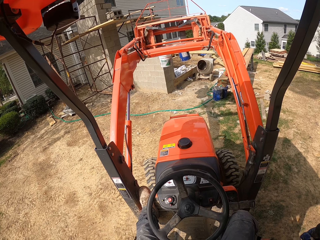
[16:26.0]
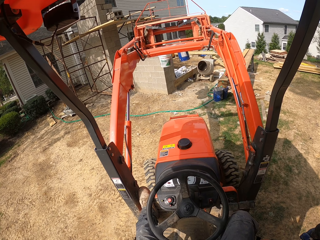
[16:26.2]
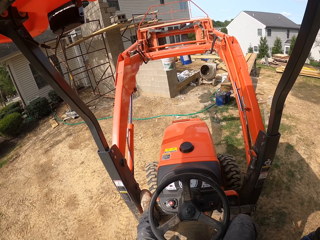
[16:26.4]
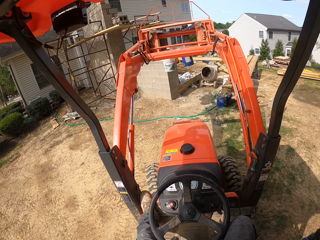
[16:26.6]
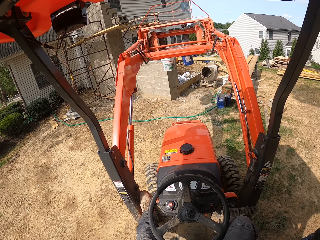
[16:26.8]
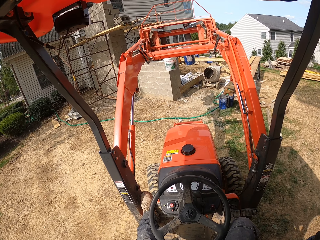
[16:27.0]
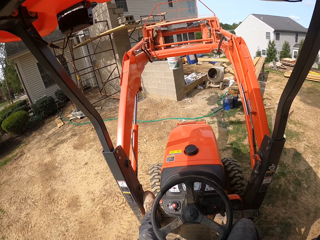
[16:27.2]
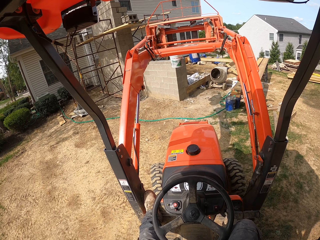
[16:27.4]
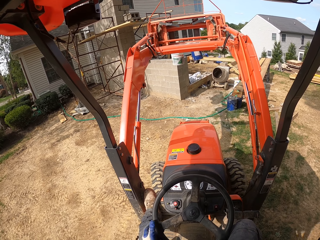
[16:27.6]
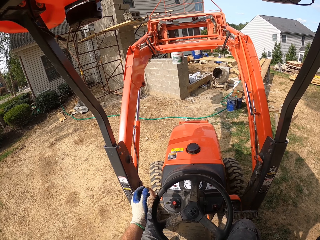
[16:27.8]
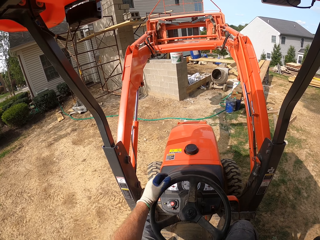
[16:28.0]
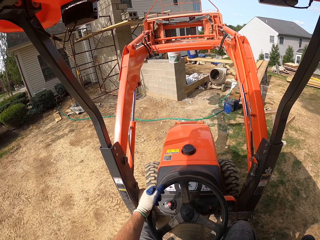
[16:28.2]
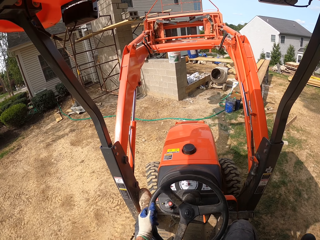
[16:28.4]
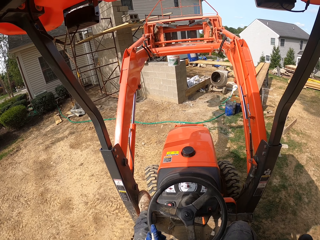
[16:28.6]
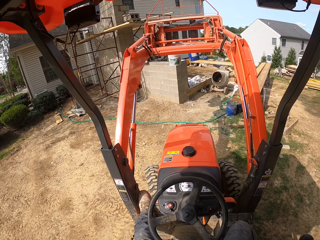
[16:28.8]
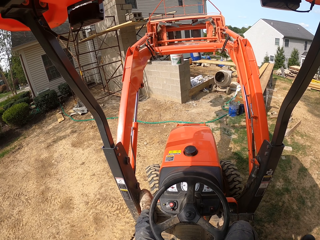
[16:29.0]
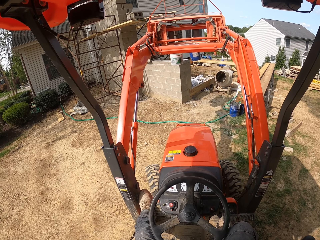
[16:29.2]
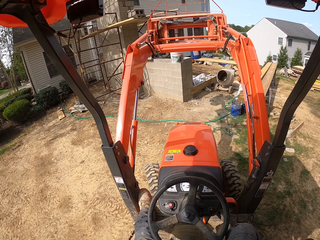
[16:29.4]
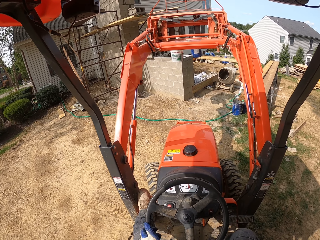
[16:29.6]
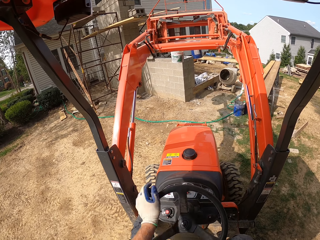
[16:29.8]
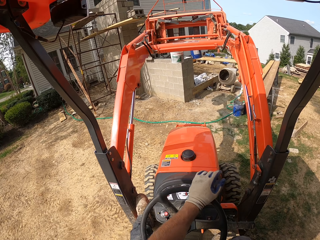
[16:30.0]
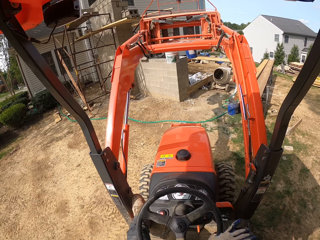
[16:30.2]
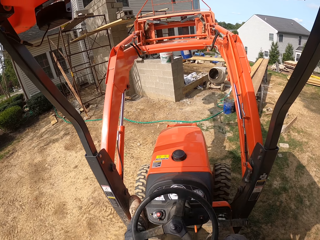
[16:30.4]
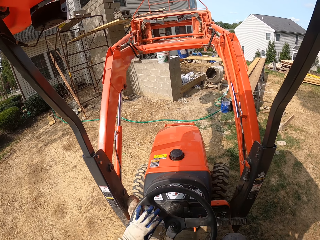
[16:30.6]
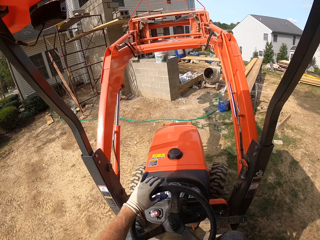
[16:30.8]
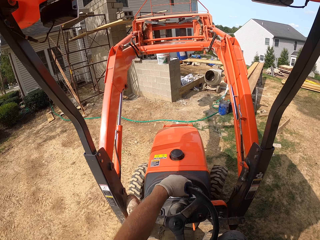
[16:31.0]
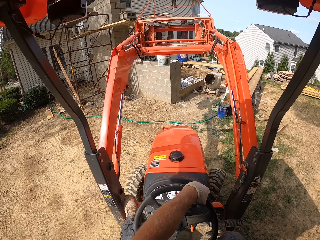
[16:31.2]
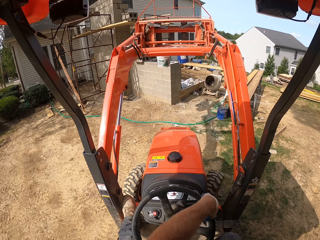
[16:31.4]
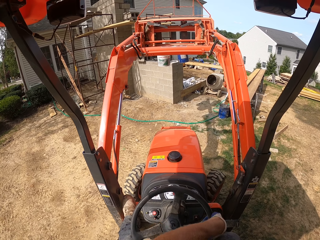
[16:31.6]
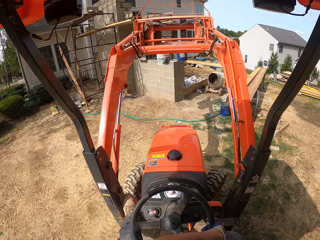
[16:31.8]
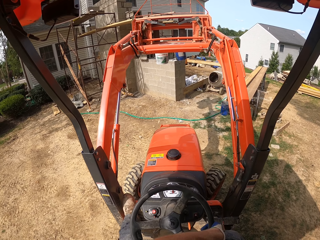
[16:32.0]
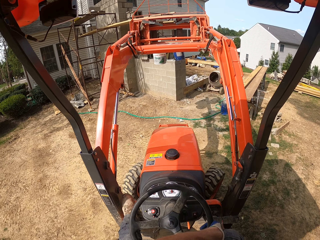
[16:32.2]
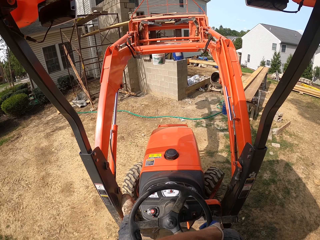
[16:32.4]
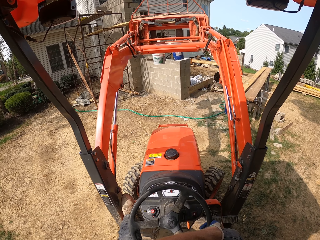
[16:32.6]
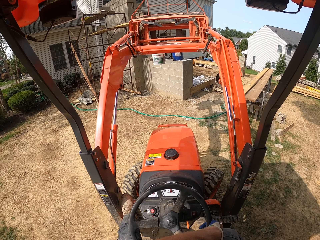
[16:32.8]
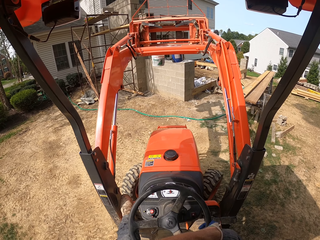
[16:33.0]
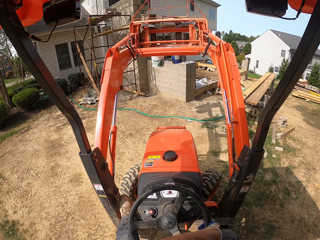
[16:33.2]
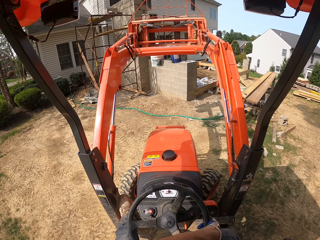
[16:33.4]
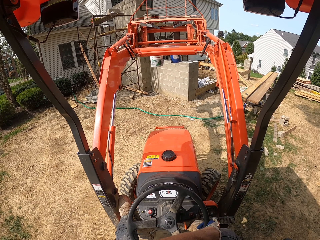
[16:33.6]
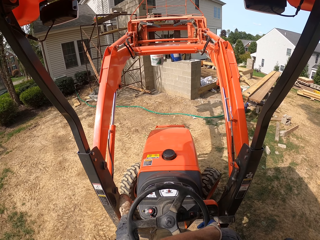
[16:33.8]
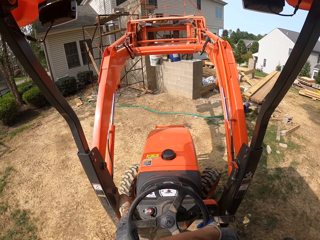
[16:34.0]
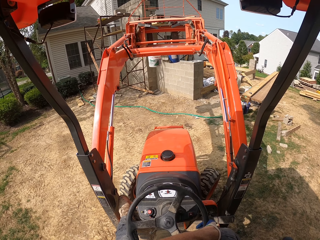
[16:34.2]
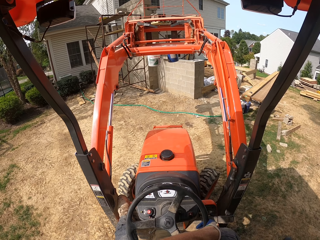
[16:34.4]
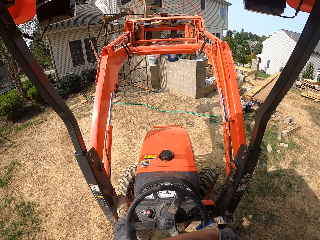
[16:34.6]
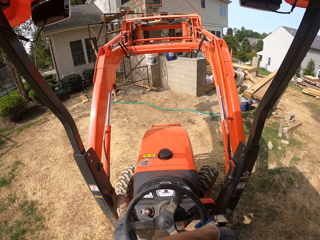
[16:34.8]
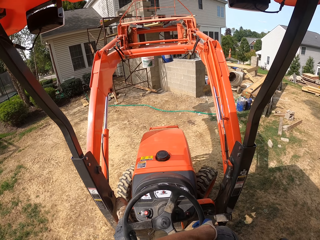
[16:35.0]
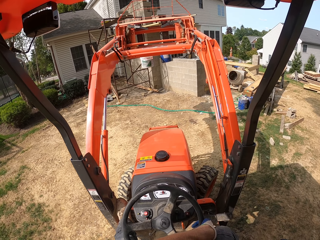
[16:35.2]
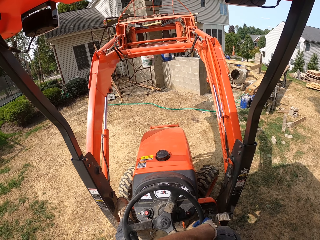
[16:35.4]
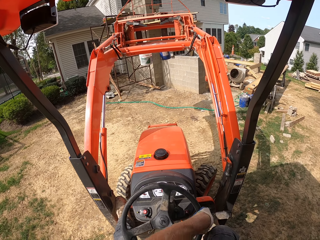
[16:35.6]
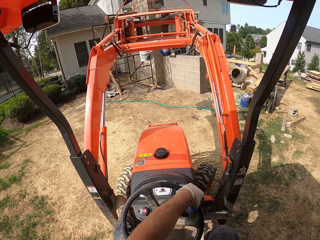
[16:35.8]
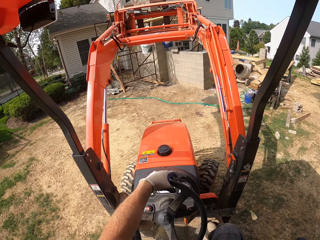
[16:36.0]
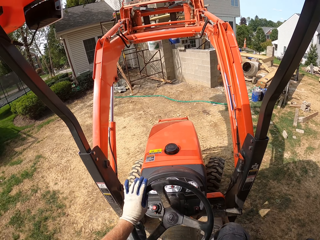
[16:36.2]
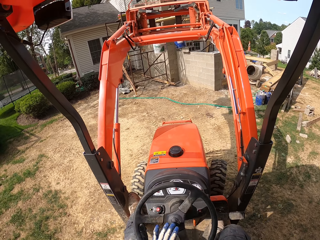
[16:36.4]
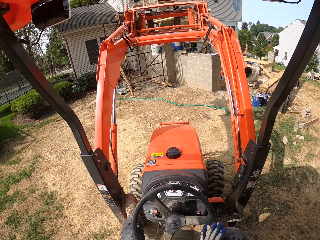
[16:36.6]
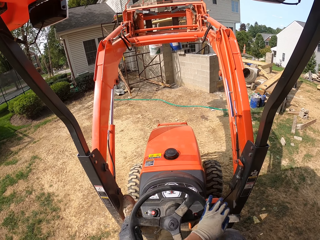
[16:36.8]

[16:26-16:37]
The camera wearer drives the tractor. They turn the steering wheel. They move the forklift backwards.

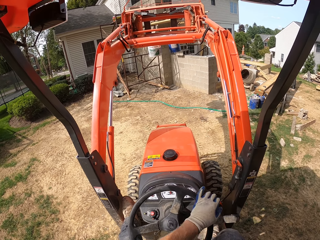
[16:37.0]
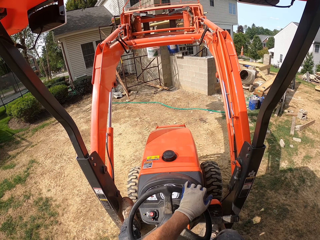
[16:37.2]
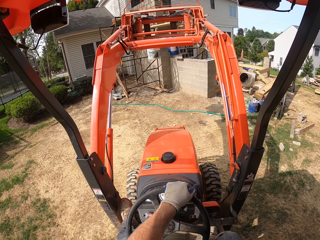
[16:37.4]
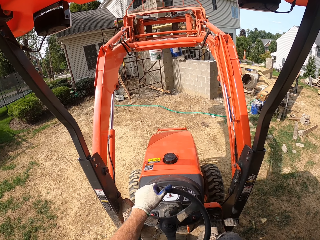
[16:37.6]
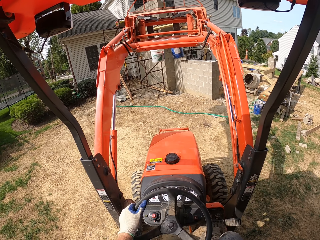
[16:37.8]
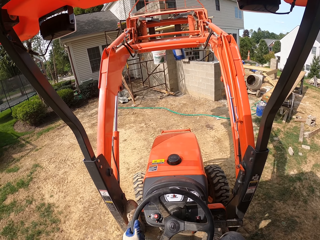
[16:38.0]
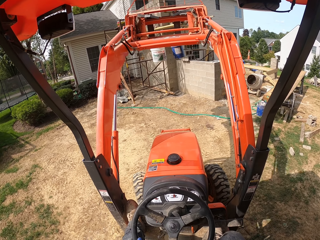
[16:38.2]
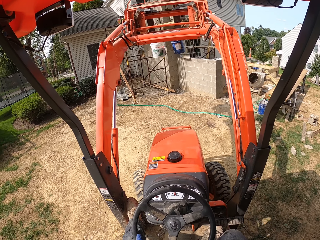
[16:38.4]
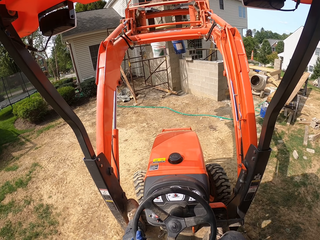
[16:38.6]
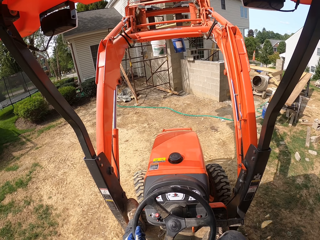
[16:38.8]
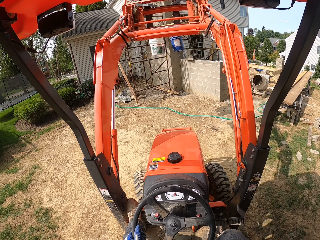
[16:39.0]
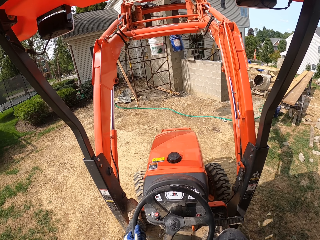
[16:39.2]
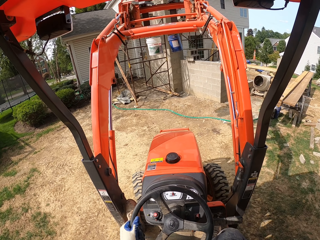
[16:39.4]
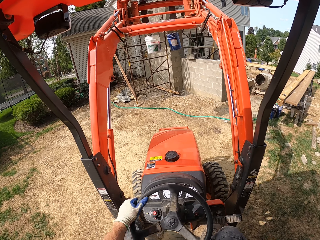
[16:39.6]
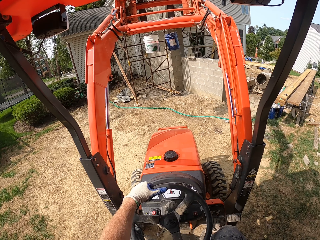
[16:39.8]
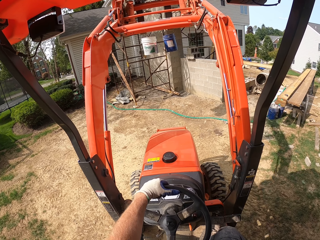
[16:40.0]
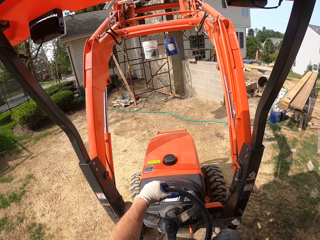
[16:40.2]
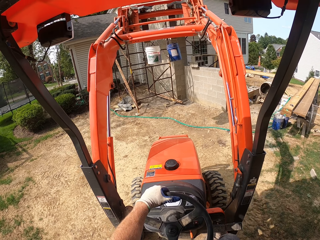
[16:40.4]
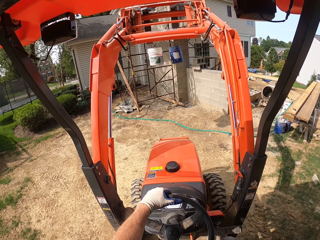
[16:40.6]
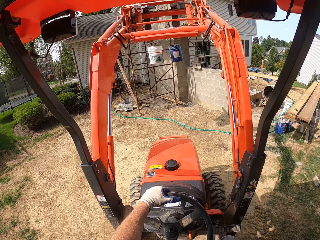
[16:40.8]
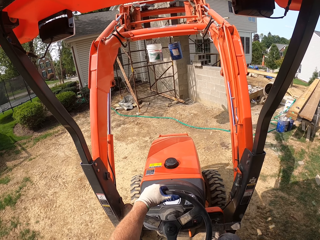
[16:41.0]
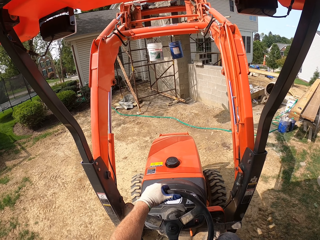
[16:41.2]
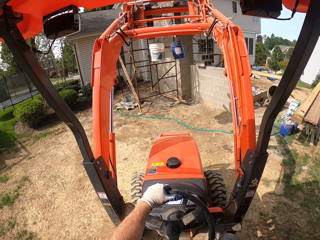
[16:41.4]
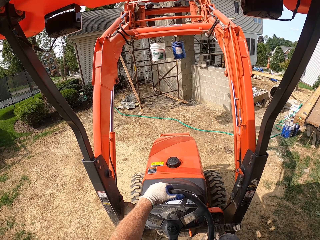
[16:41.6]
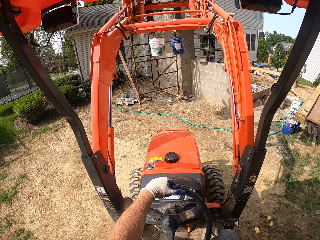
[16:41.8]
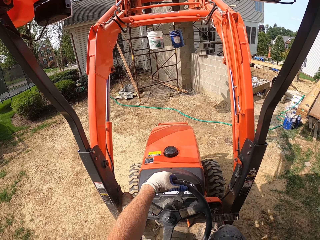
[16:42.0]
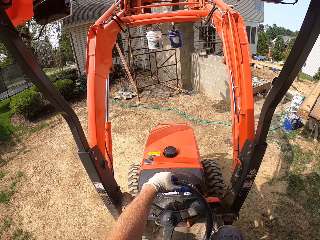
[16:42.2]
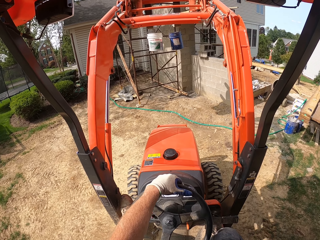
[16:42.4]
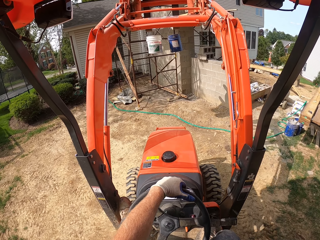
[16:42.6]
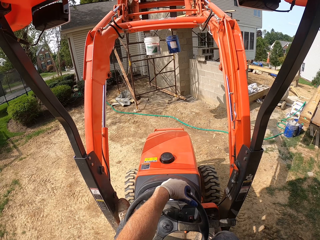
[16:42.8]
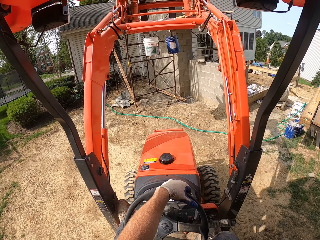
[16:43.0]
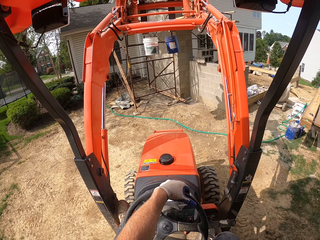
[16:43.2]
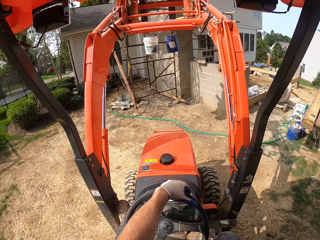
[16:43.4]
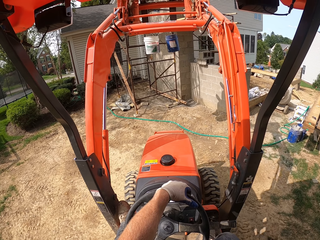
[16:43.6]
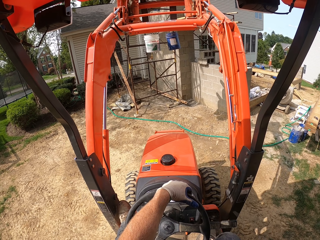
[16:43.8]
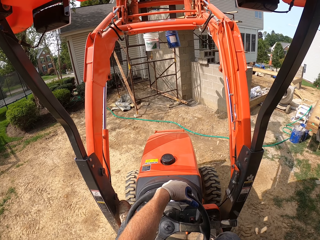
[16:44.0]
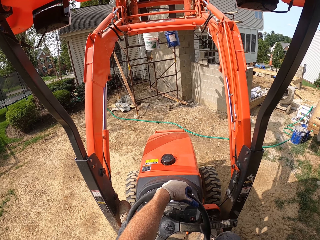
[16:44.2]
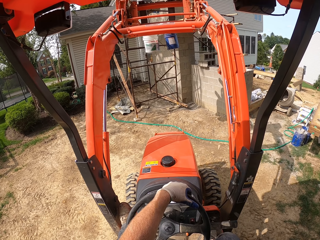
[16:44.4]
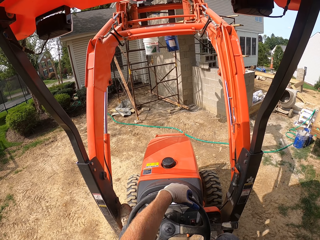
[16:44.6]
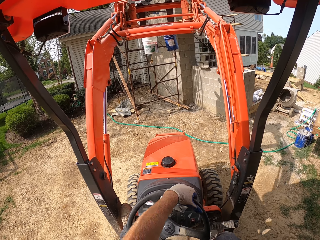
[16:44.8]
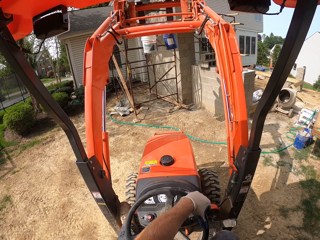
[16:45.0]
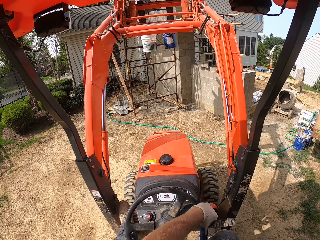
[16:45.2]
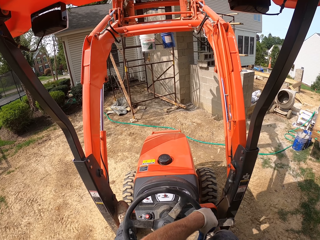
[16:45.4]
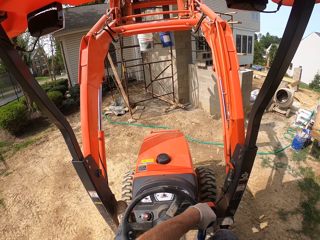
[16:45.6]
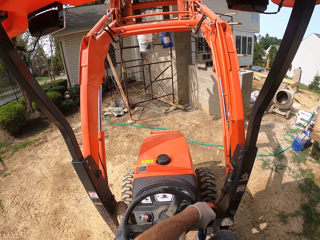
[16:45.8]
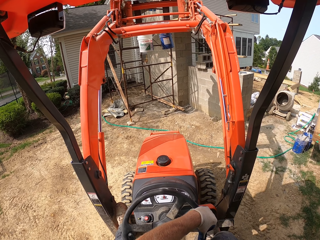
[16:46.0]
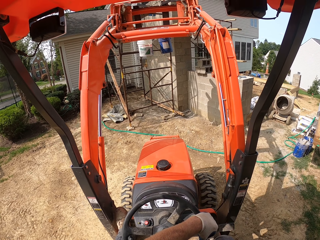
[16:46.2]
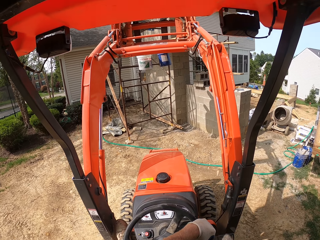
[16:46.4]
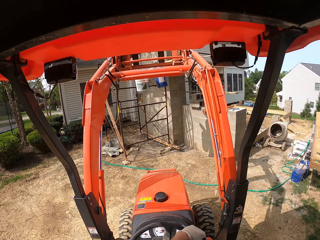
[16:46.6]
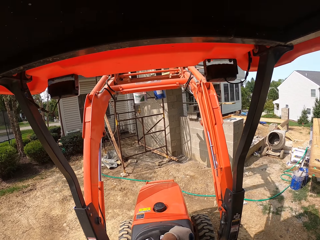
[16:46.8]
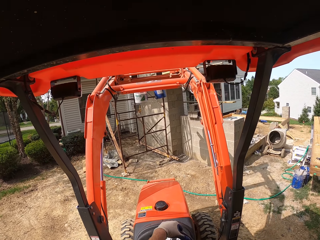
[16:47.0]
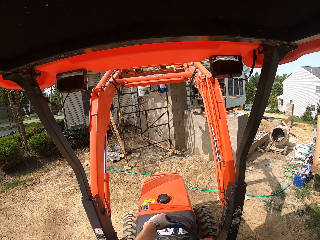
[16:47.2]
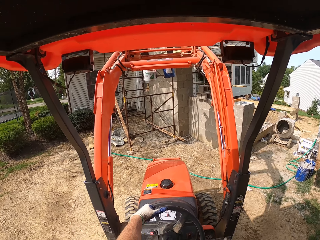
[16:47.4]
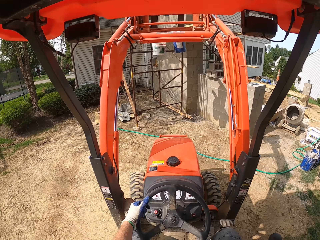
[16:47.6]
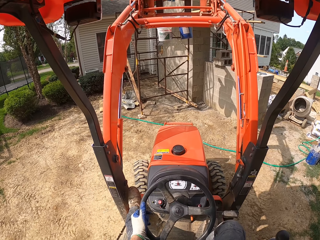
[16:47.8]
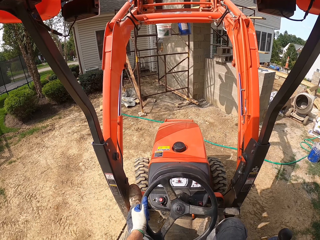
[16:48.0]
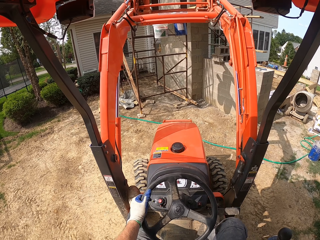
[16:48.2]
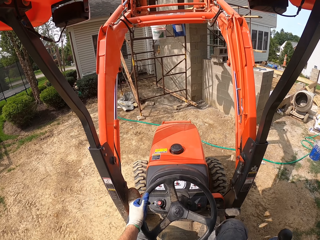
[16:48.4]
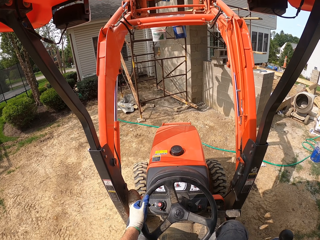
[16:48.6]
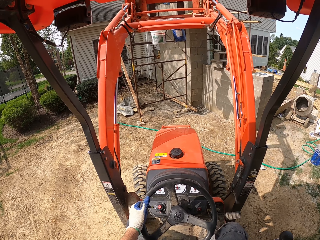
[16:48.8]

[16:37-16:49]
The camera wearer moves the forklift forward.
